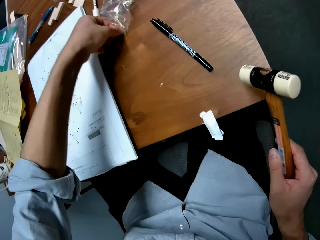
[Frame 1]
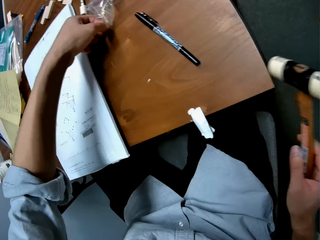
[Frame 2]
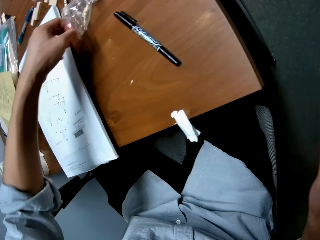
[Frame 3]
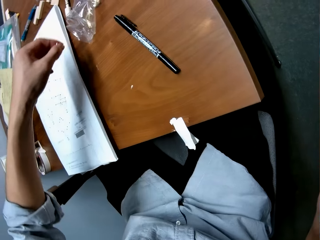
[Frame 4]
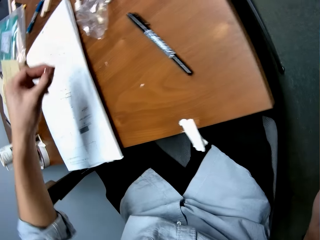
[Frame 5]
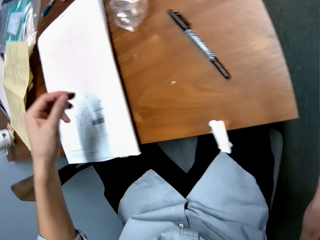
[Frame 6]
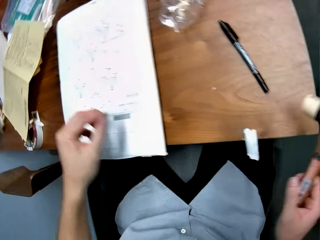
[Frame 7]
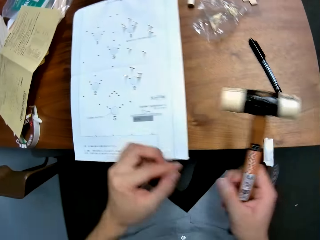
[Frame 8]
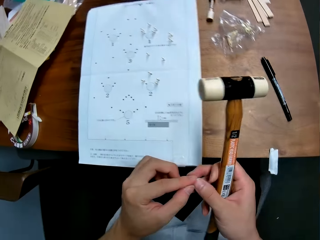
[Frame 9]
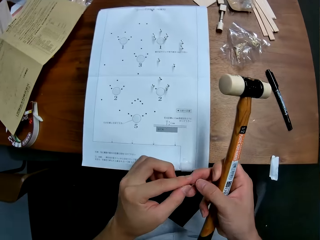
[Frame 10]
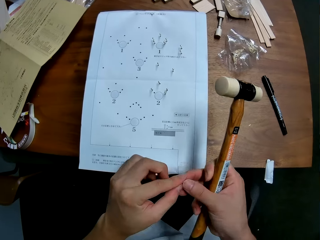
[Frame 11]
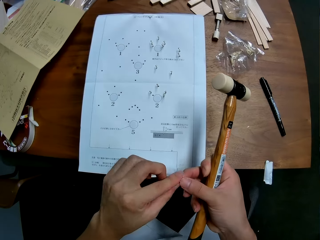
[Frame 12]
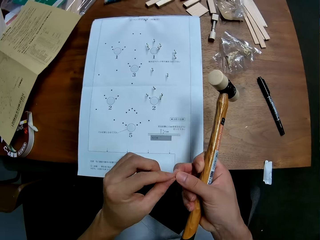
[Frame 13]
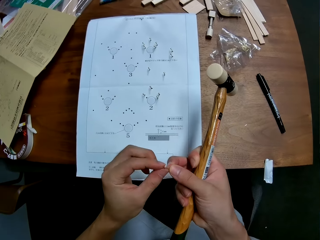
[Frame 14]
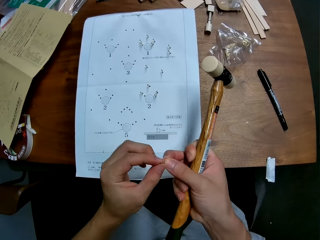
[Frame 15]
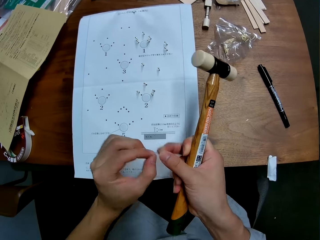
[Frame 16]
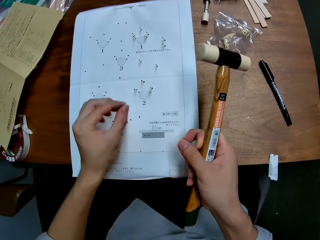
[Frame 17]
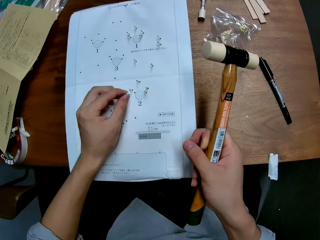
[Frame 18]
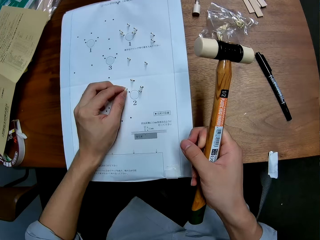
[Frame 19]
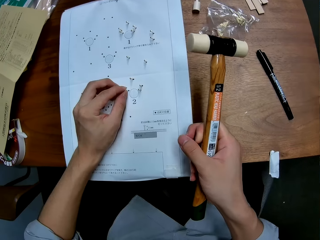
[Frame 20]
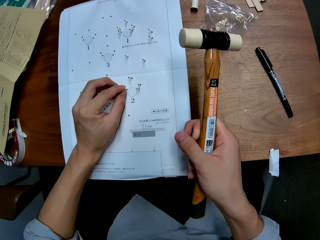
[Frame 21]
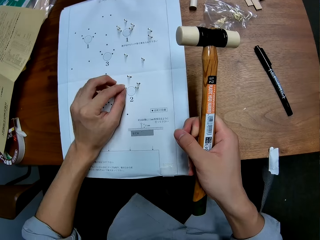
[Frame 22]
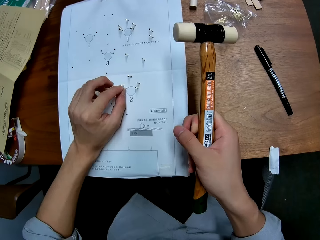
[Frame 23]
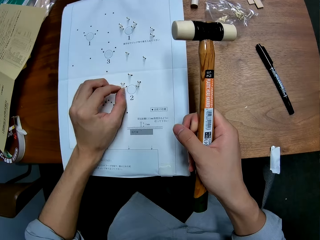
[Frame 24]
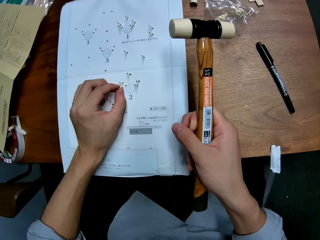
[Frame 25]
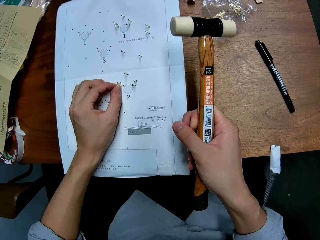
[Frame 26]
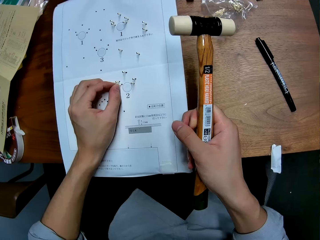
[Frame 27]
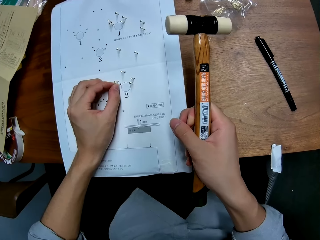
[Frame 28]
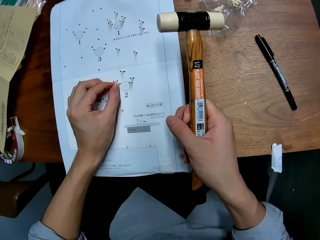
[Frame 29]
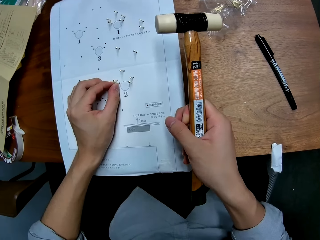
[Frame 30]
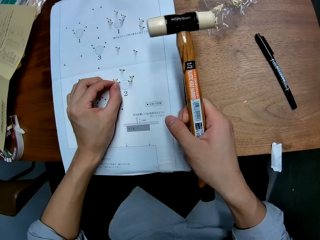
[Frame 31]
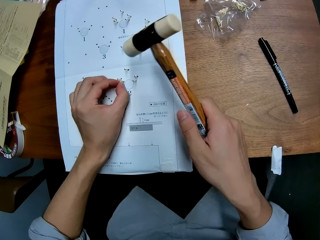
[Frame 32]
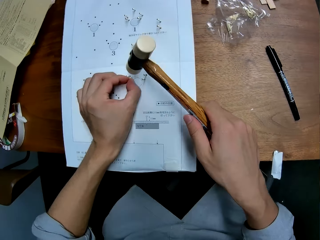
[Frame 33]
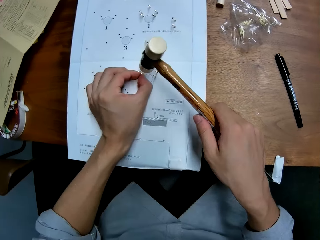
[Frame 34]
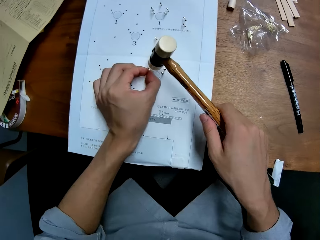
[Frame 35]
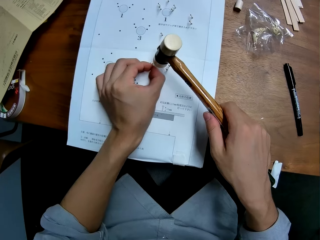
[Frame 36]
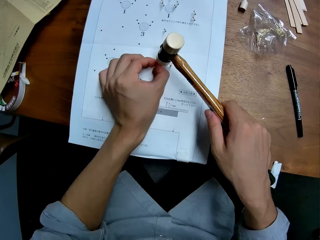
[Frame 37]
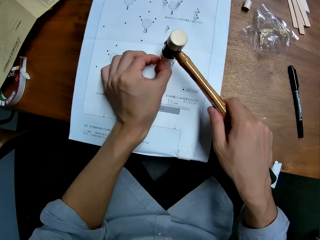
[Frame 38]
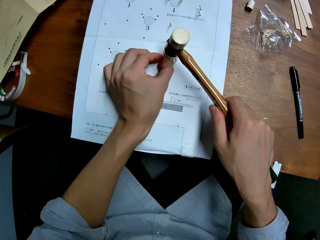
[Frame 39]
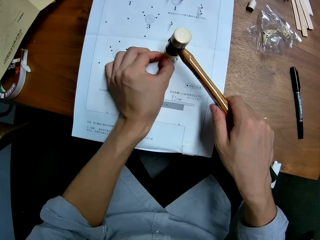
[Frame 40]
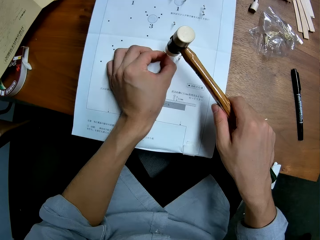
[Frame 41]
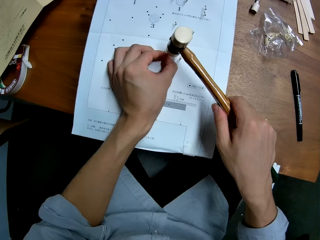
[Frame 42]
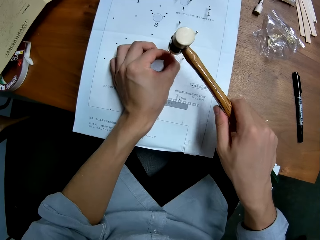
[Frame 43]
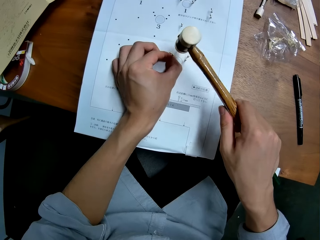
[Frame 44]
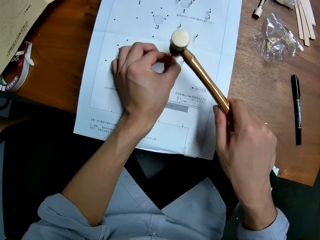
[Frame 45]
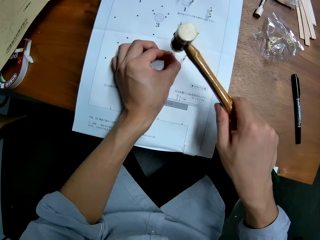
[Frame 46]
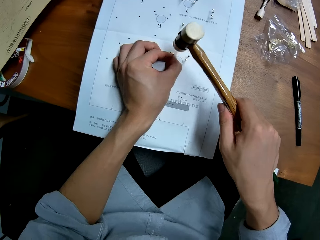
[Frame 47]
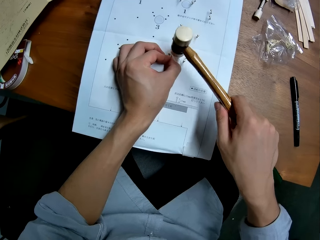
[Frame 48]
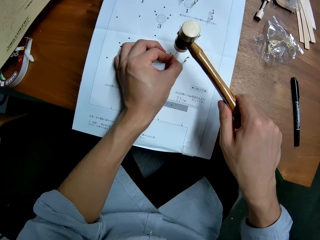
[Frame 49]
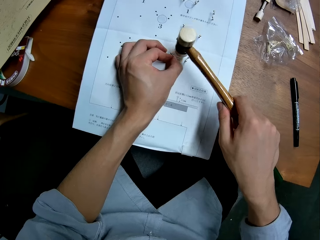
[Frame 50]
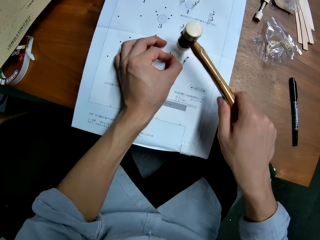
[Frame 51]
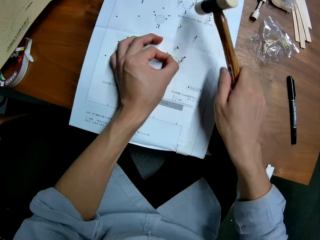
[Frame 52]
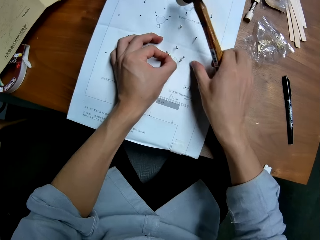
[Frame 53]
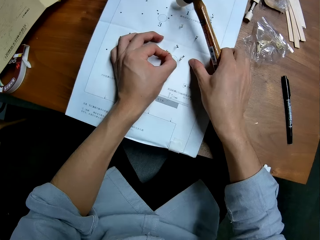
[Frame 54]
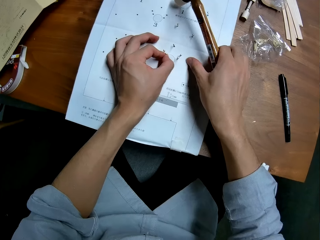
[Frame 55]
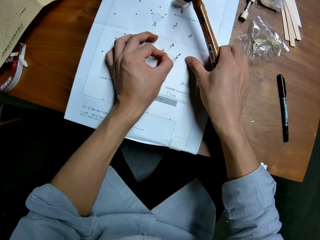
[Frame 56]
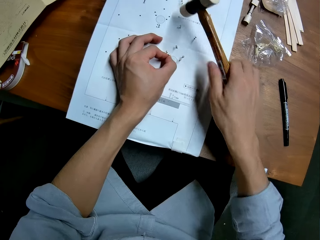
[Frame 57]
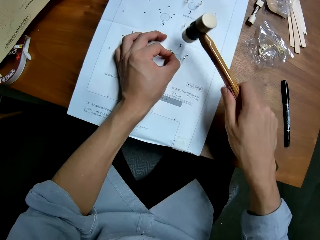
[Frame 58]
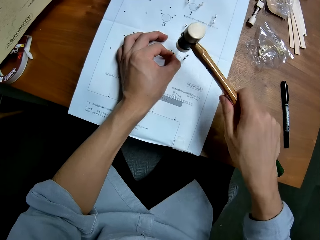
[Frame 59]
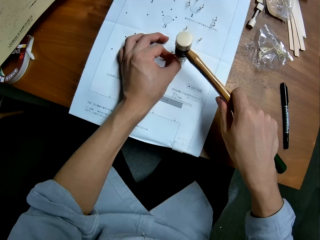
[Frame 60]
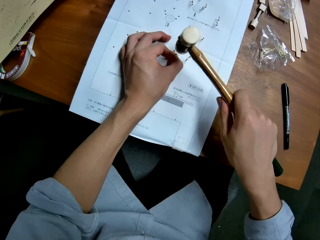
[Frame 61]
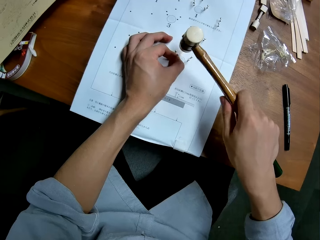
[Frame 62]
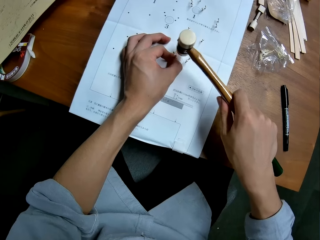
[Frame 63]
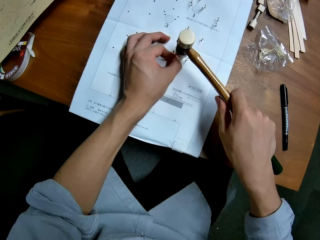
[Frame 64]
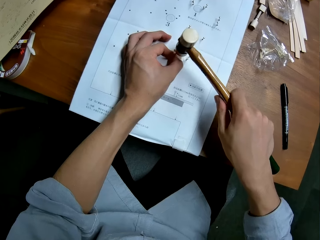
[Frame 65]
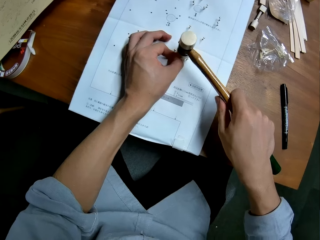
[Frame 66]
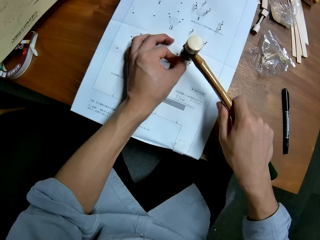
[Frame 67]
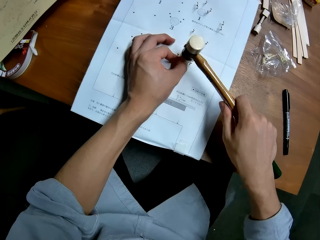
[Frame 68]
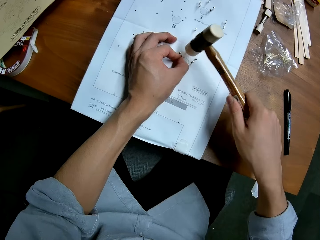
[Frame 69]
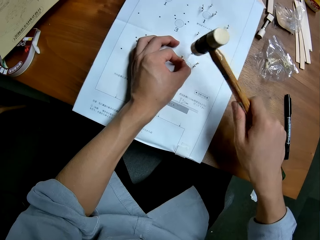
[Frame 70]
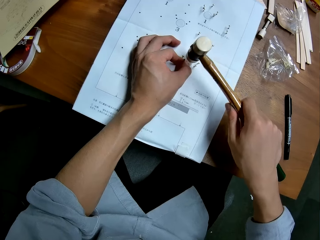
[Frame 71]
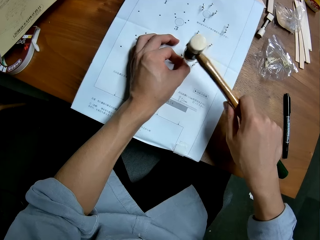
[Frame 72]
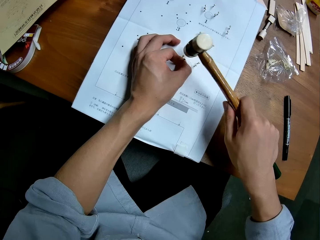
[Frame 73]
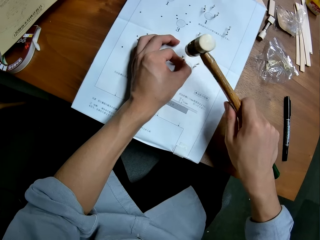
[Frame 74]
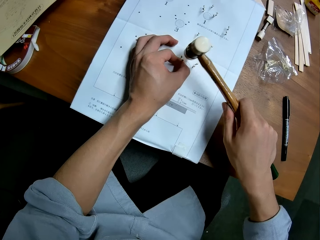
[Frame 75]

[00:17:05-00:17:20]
The camera wearer takes another nail from the nylon. He adjusts the nail in his hands. He sets the nail on the right side of the paper. He hits the nail with the hammer. He adjusts the paper with his right hand. He hits the nail with the hammer.

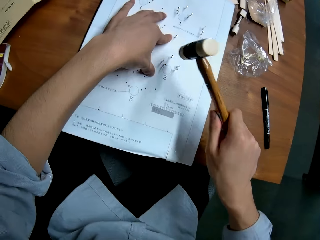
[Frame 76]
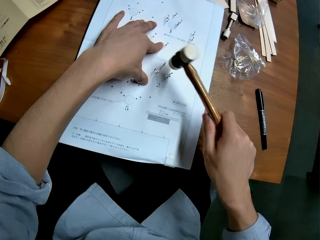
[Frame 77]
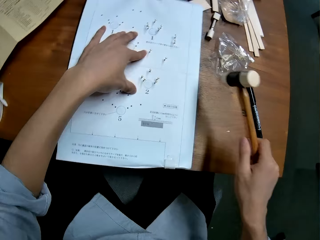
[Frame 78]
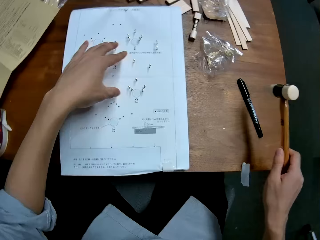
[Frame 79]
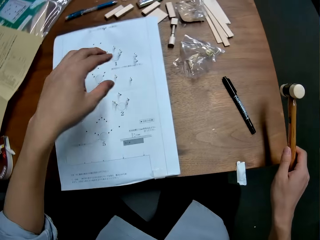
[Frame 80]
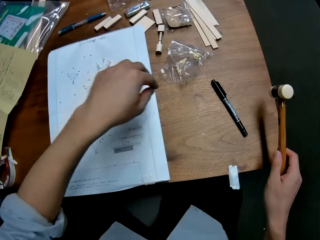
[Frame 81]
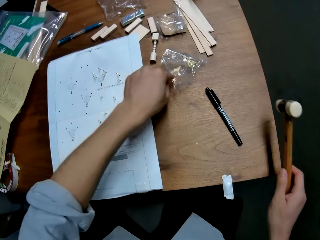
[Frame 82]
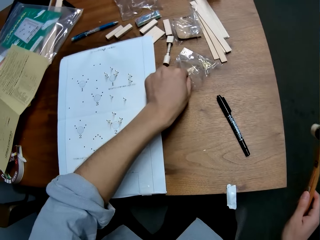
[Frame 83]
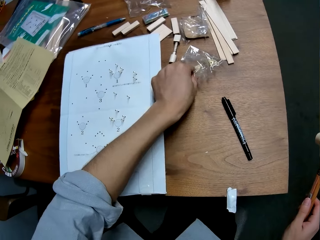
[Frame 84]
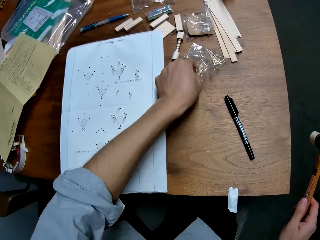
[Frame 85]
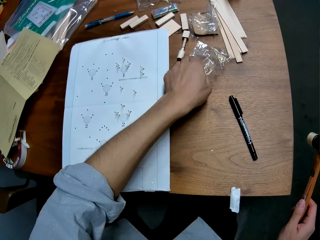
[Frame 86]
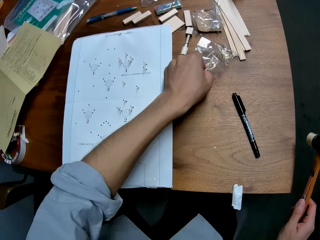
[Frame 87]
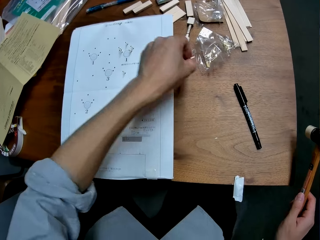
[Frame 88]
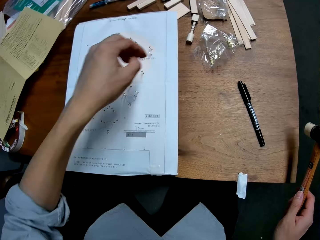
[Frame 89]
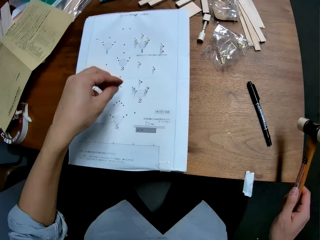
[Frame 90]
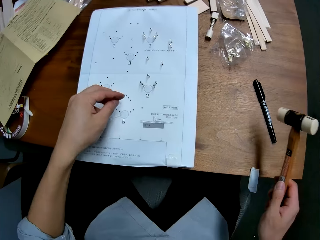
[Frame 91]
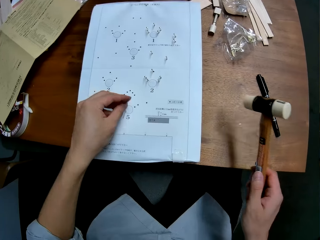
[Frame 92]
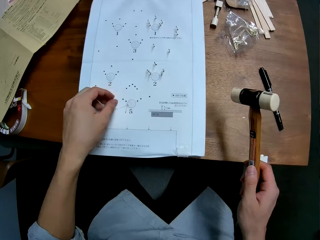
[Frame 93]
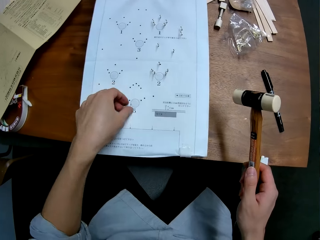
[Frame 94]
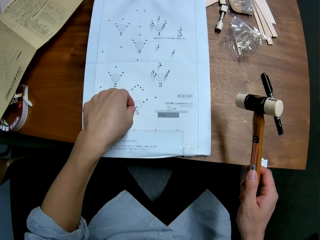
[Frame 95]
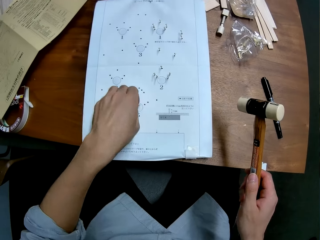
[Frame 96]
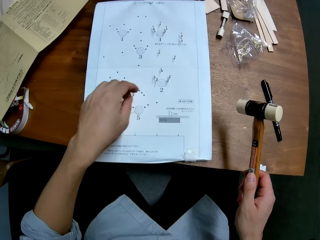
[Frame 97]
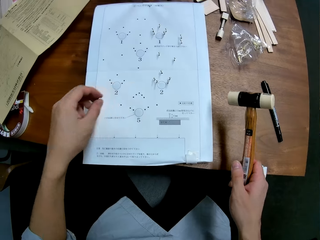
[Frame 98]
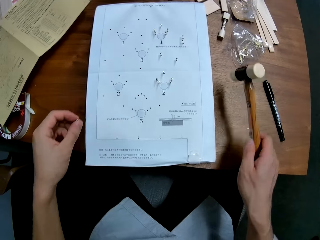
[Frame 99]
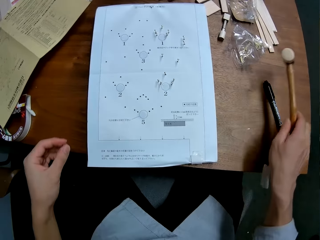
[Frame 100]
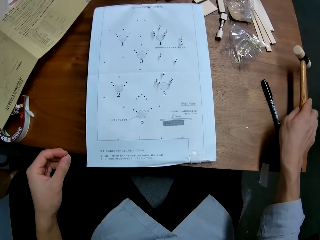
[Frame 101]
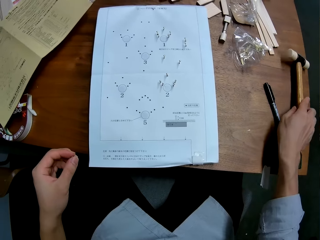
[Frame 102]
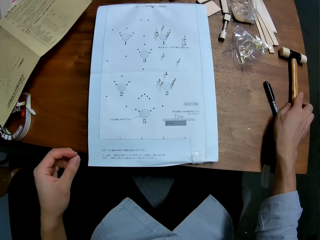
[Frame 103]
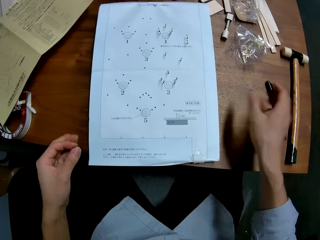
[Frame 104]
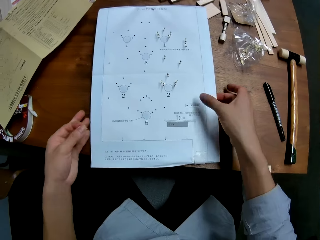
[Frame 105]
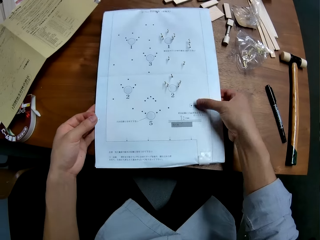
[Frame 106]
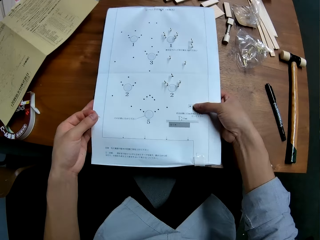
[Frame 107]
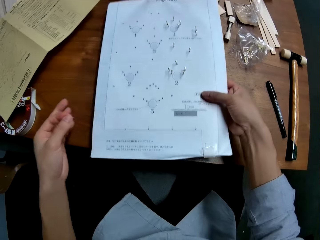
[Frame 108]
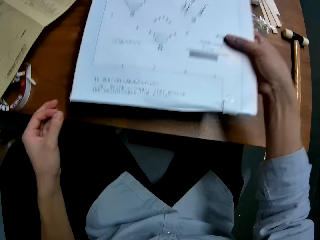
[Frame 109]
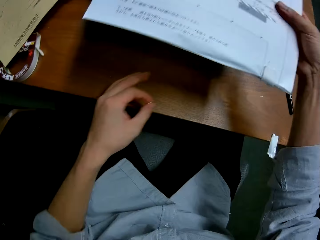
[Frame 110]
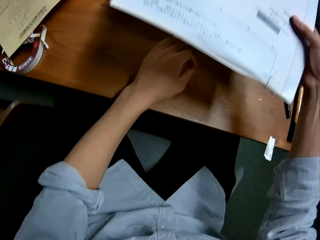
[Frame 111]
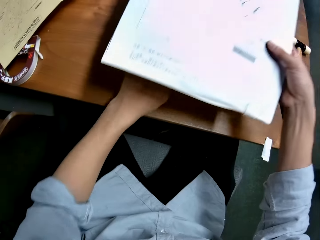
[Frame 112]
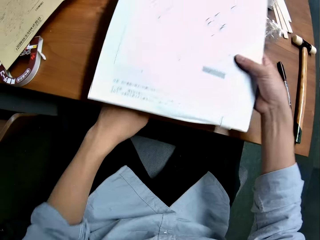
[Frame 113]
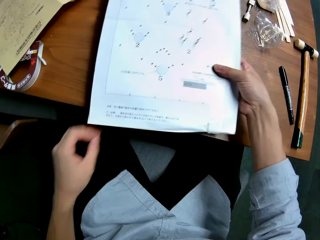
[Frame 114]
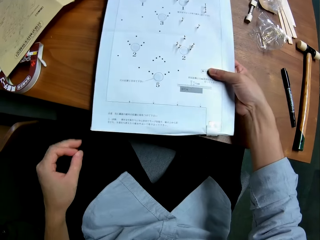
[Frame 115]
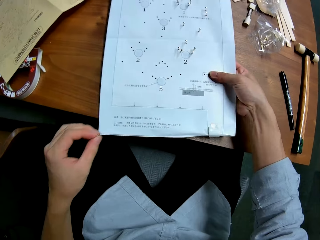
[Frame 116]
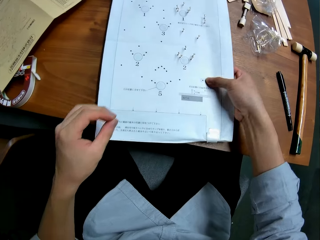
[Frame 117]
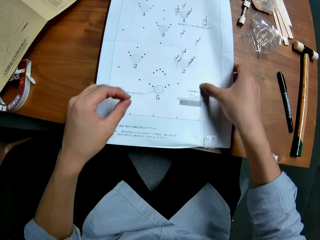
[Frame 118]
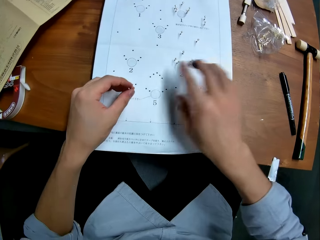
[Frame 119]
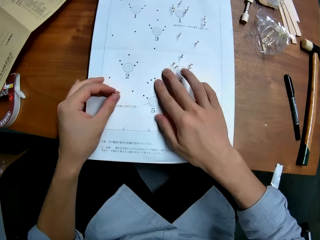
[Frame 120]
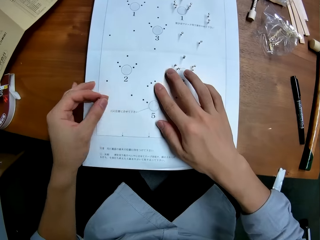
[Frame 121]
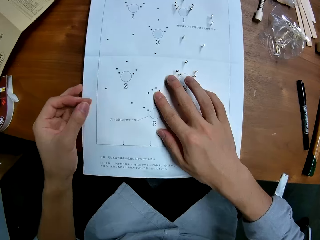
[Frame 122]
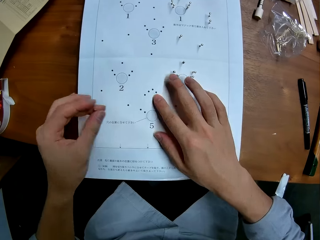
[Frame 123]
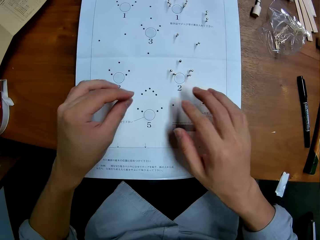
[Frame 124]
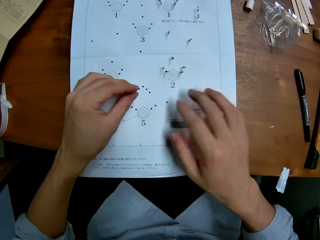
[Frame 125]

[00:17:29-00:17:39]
The camera wearer takes another nail from the nylon. He drops the nail on the paper. He picks the nail from the paper. He drops the hammer on the table. He raises the paper from the table with both hands. He adjusts the wood piece beneath the paper. He places the paper on the wood piece. He touches the paper with his right hand. He puts the nail on the paper.
